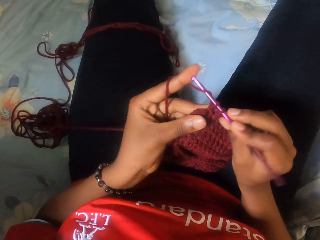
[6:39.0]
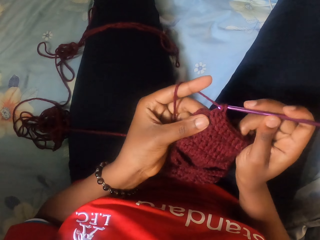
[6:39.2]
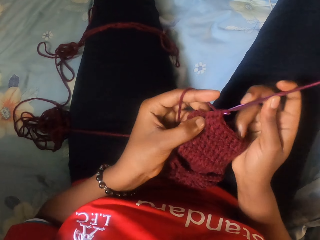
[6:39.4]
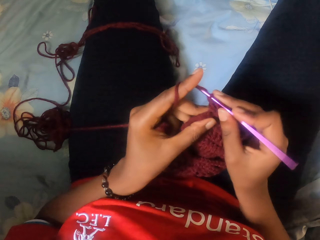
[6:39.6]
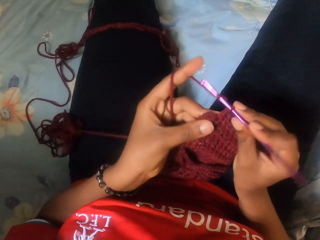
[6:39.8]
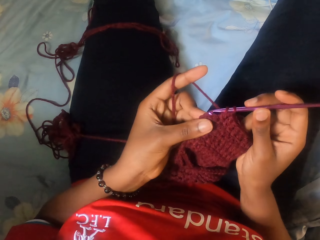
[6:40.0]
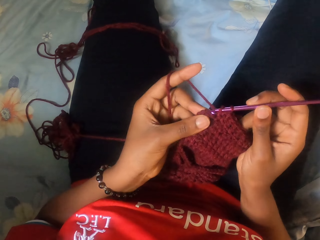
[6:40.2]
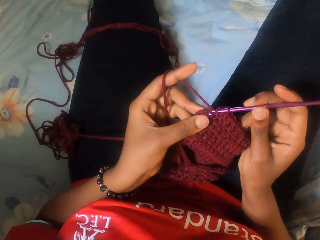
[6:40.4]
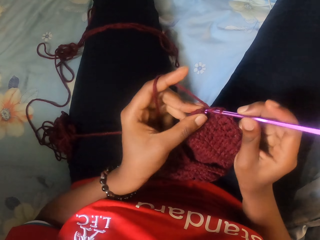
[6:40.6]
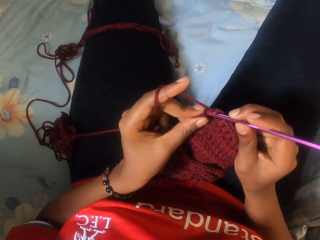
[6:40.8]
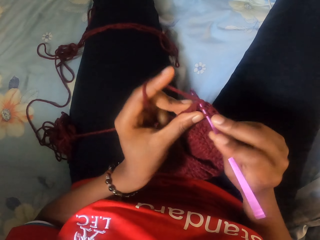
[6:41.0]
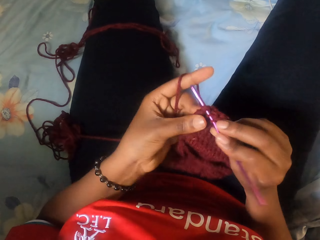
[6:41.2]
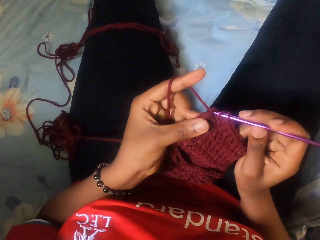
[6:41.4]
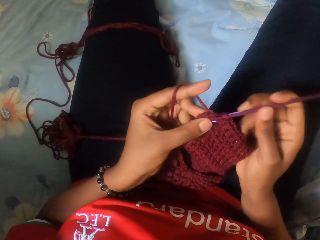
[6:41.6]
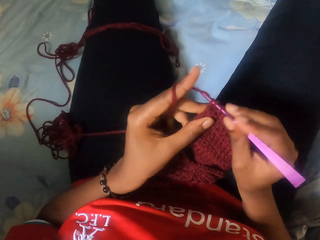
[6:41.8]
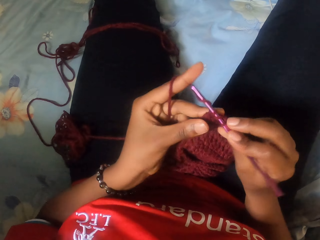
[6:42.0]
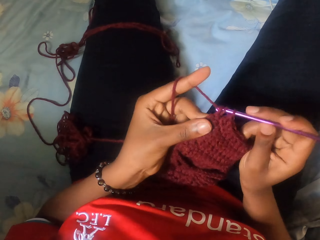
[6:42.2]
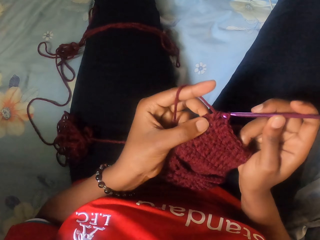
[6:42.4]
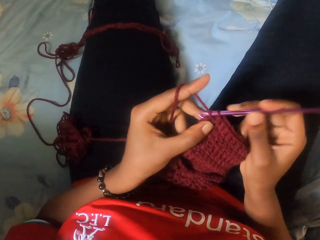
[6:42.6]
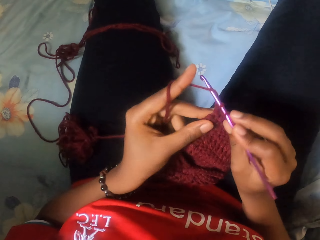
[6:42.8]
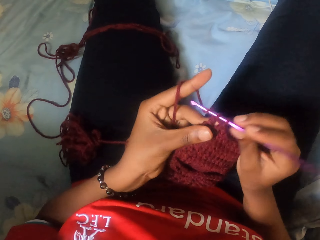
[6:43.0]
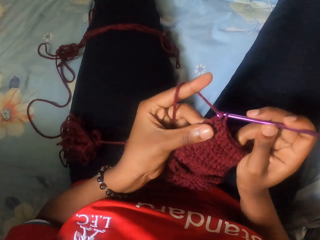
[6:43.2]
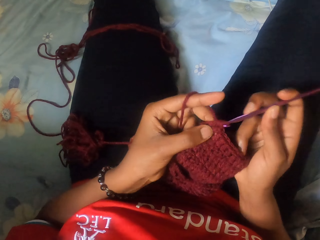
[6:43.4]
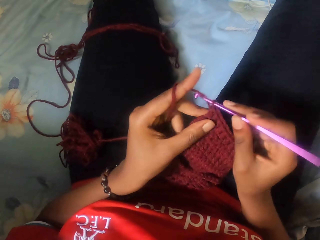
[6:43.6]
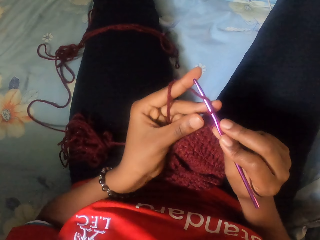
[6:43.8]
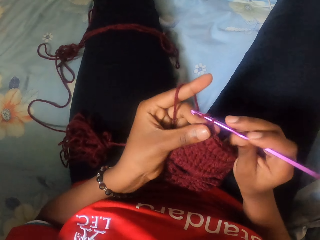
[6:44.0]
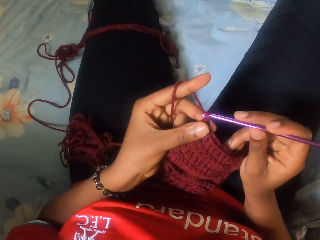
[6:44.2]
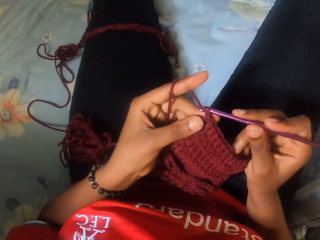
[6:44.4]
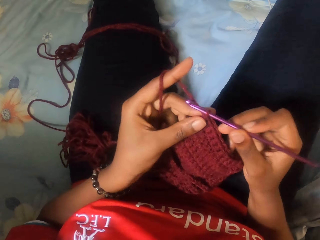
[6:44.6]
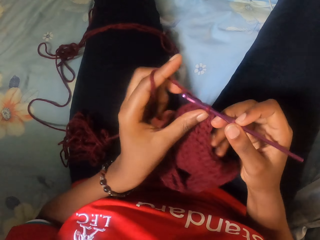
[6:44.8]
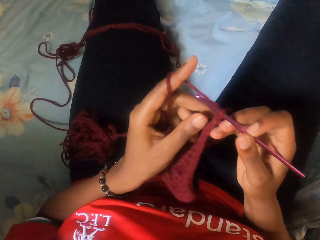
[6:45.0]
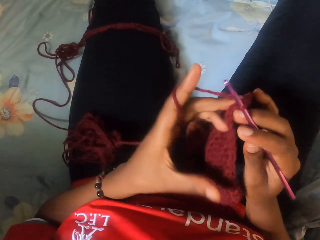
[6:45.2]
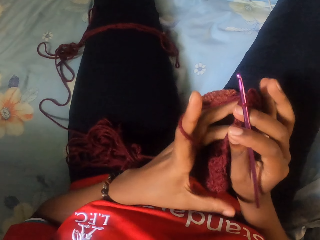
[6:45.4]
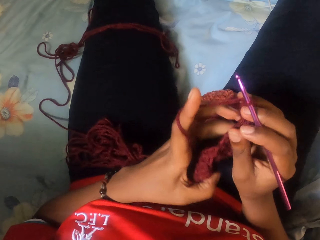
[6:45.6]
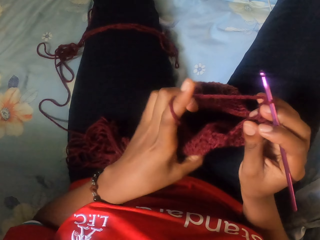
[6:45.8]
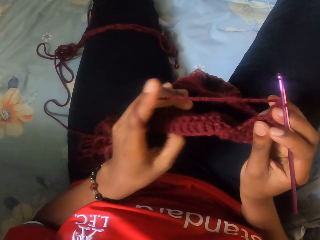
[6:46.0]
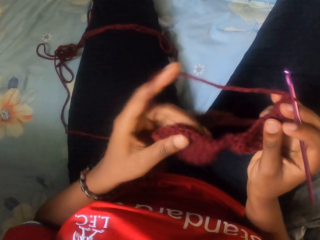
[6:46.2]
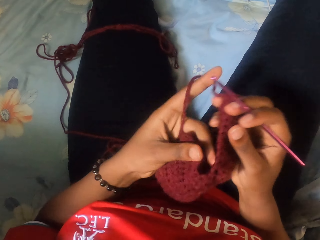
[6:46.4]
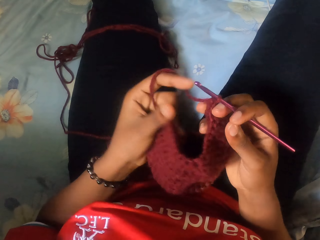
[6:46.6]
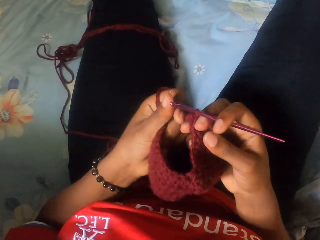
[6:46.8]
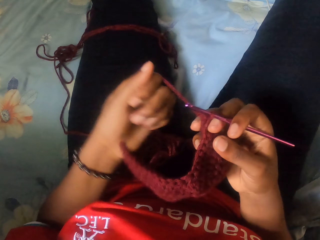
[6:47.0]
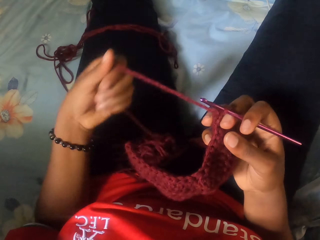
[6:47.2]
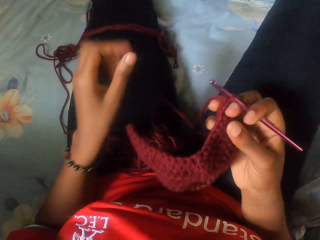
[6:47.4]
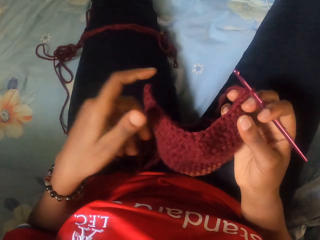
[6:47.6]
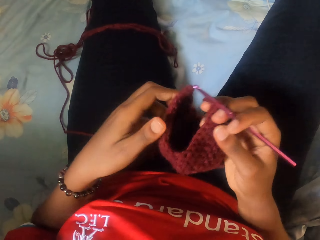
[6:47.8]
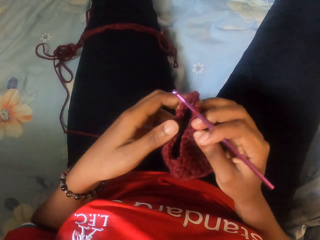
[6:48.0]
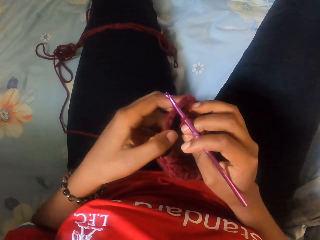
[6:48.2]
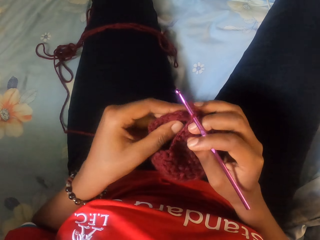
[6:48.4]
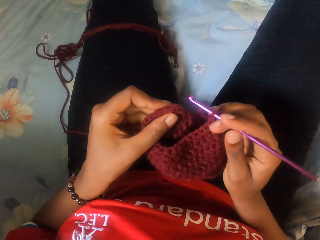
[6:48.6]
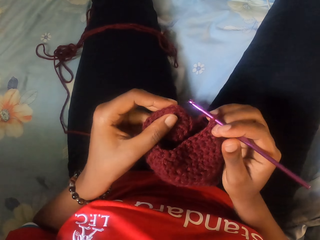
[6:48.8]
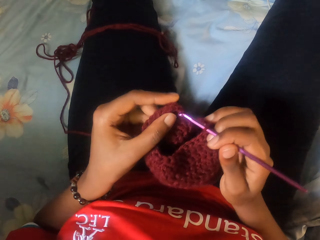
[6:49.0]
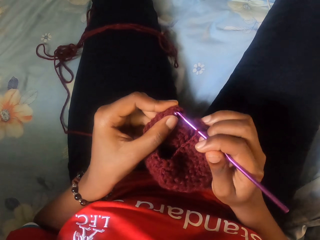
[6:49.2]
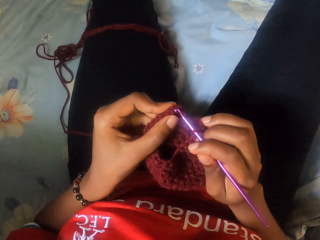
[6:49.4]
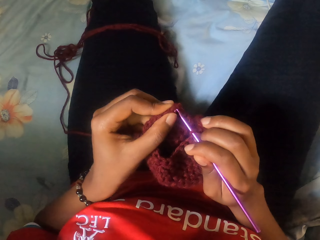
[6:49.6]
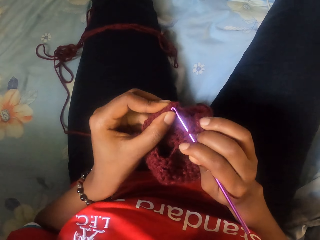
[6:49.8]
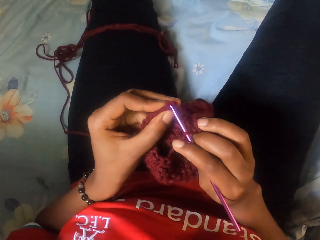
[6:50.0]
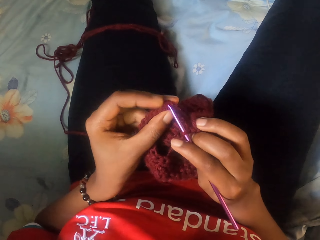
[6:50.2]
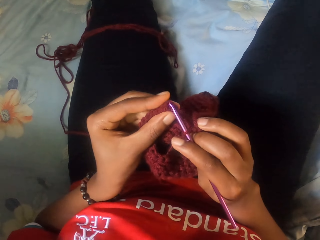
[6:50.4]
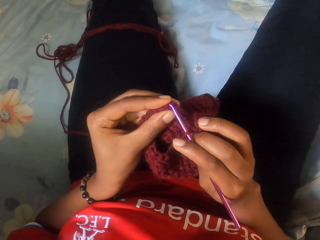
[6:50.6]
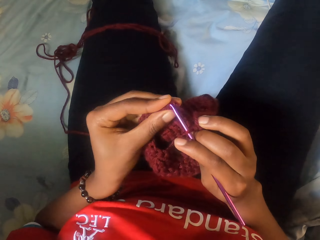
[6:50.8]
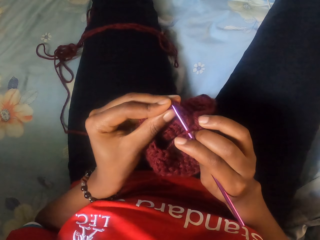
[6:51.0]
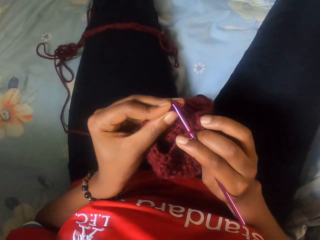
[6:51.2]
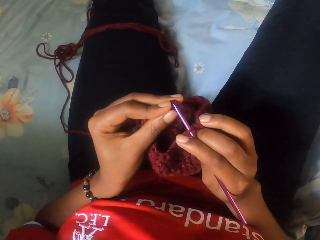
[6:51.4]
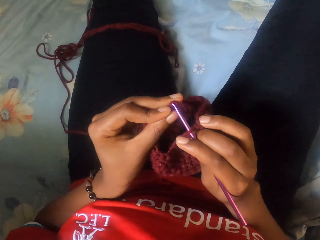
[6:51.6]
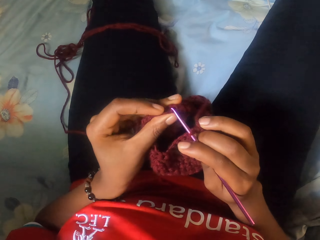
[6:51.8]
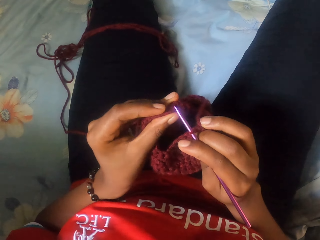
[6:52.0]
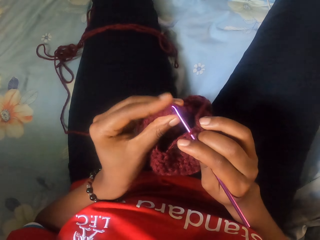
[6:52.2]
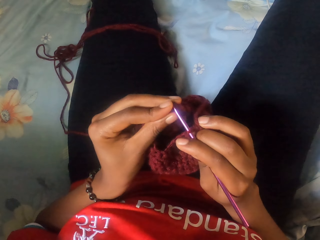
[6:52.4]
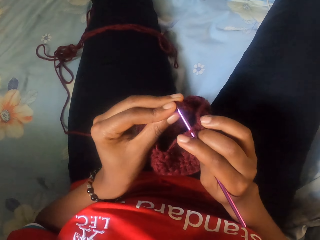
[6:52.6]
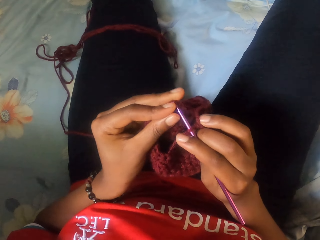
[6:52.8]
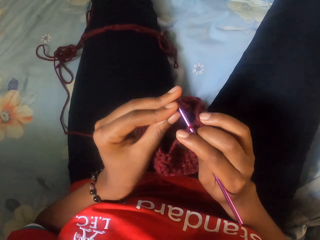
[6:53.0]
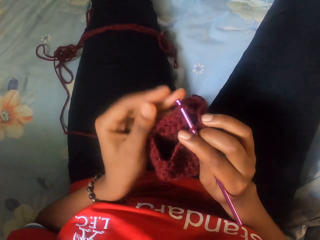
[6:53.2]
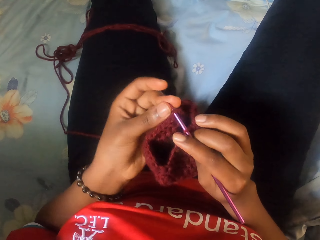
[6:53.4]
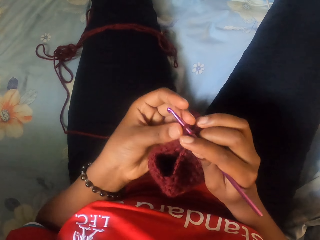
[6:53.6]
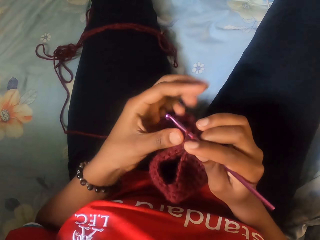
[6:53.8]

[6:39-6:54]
The camera wearer turns the cloth. They pull the string. They knit the cloth.

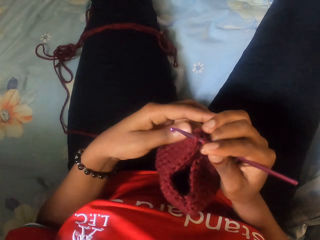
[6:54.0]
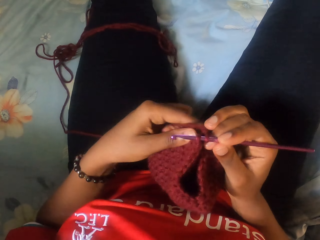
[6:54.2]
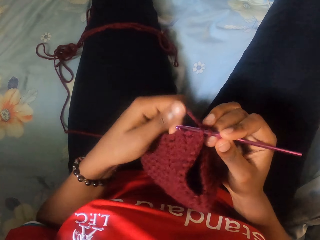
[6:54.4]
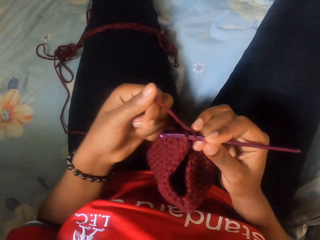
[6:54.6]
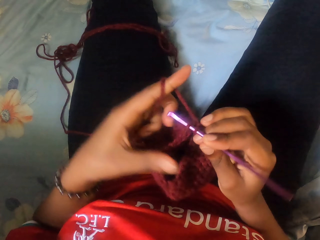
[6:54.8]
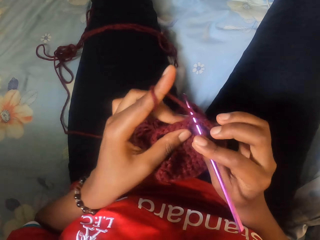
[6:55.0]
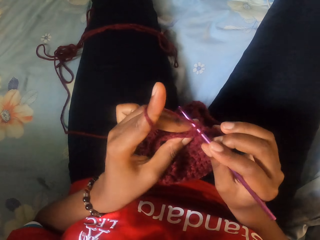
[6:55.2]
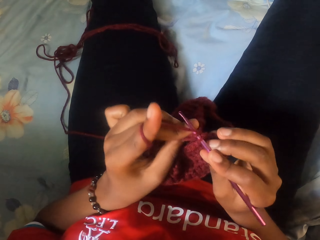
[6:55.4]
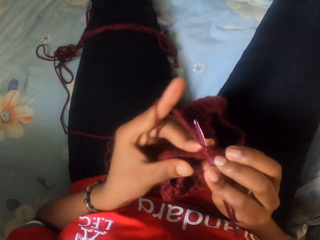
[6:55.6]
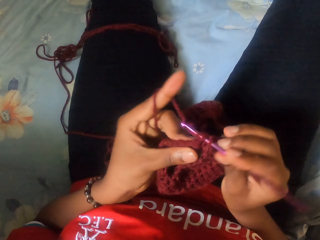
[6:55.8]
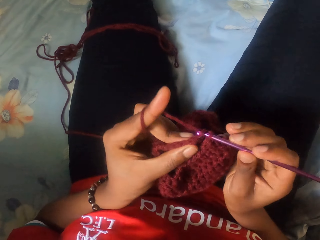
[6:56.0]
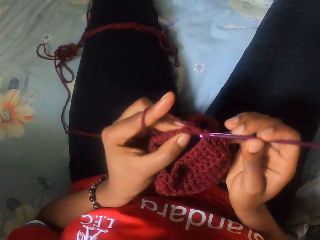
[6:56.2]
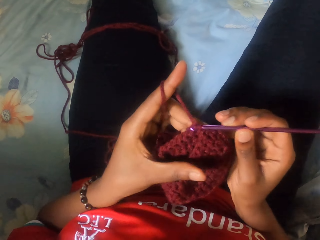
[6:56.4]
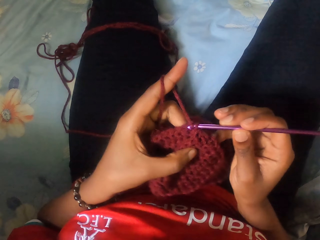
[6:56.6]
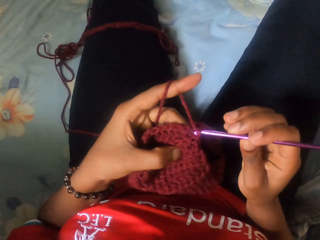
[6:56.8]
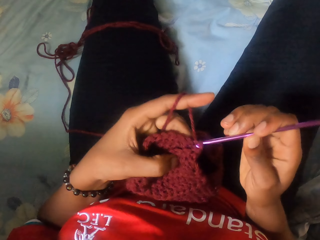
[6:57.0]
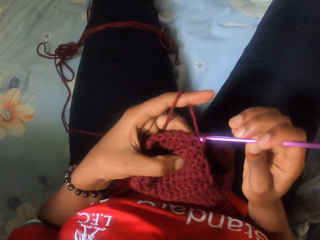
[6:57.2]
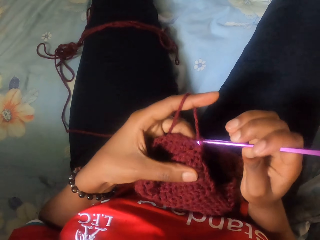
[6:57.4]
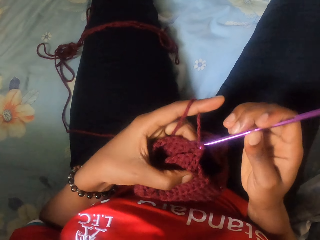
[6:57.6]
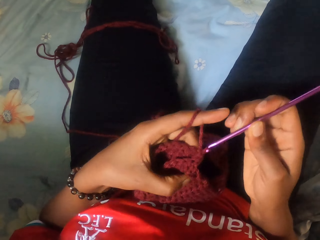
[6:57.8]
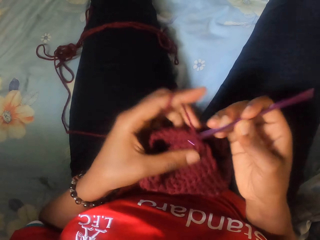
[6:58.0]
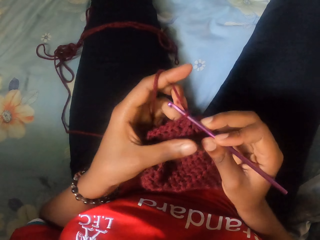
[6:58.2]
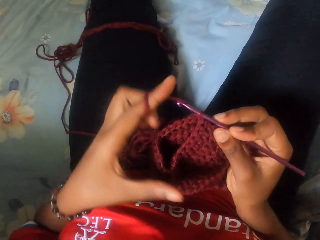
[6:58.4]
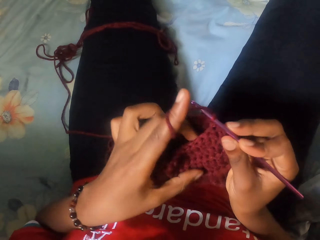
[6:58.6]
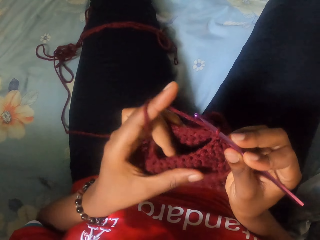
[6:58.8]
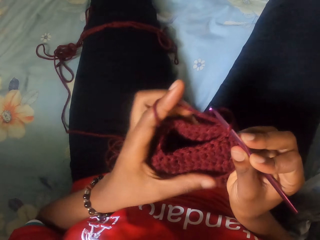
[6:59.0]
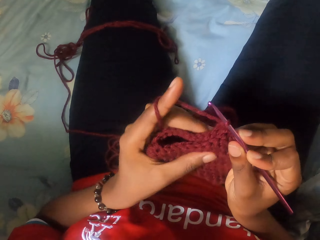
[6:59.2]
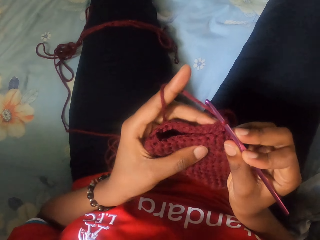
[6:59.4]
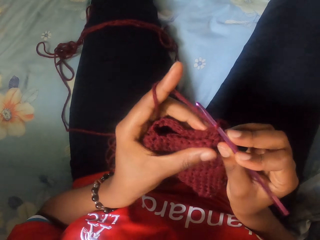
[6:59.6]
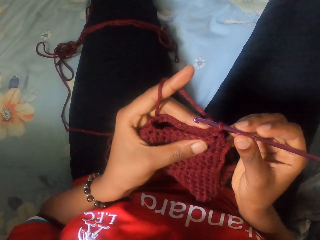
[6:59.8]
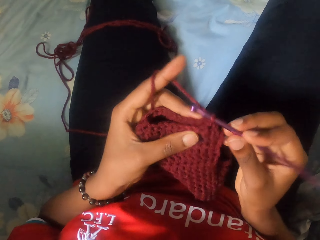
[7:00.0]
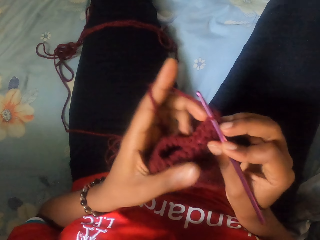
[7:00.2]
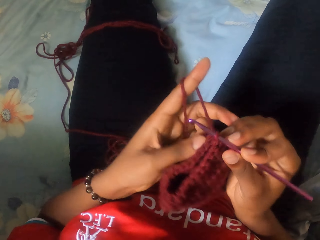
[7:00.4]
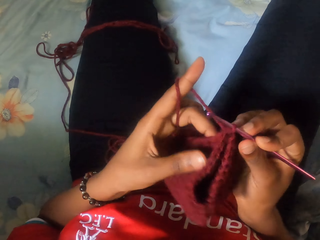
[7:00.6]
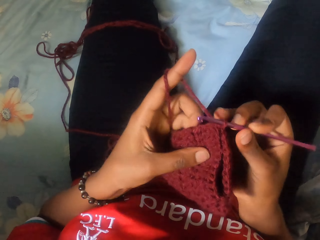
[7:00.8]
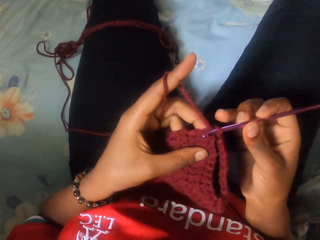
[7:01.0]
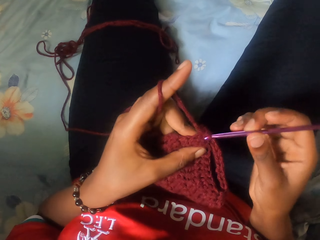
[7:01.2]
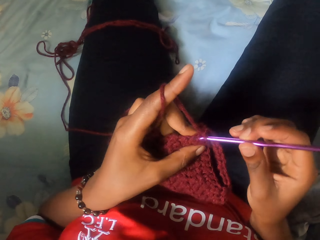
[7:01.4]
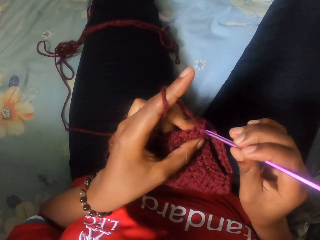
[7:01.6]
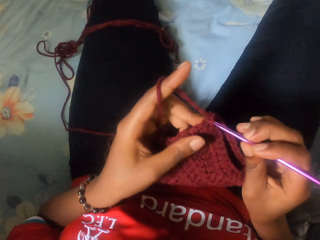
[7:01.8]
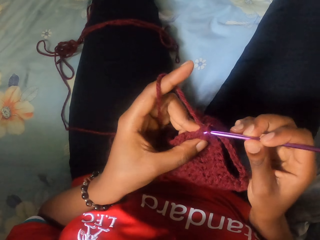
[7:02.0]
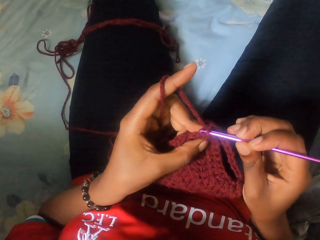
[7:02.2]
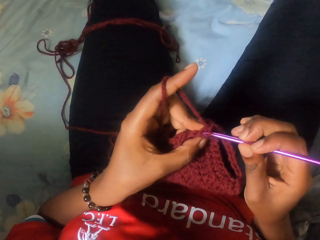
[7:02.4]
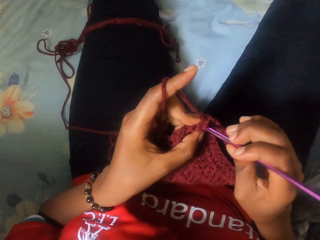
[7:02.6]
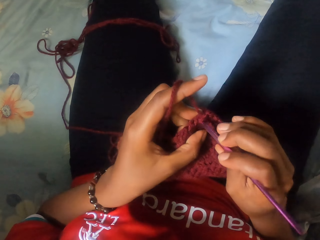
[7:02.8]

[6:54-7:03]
The camera wearer turns the cloth. They knit the cloth.
